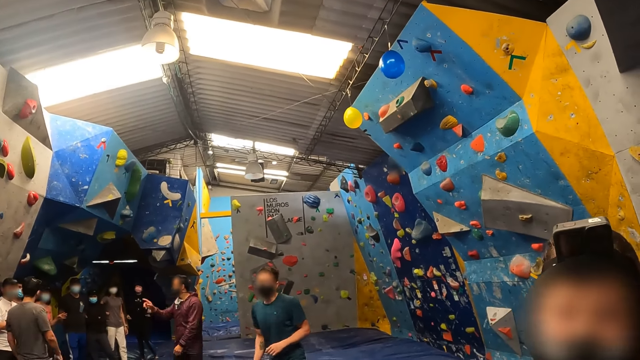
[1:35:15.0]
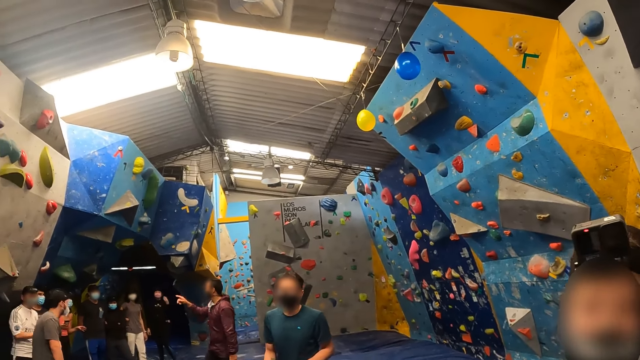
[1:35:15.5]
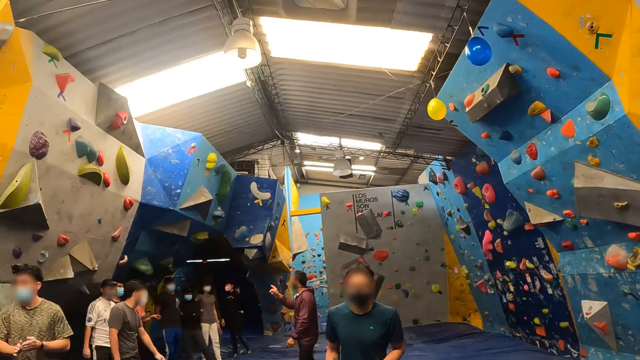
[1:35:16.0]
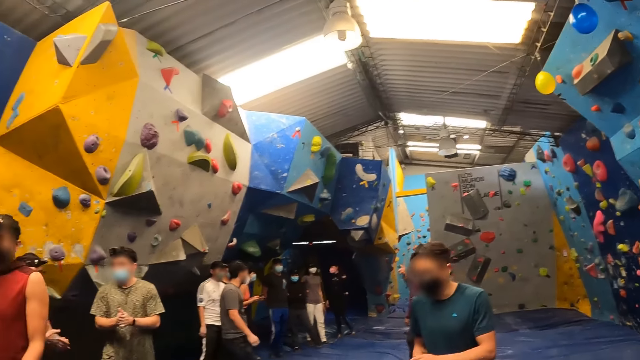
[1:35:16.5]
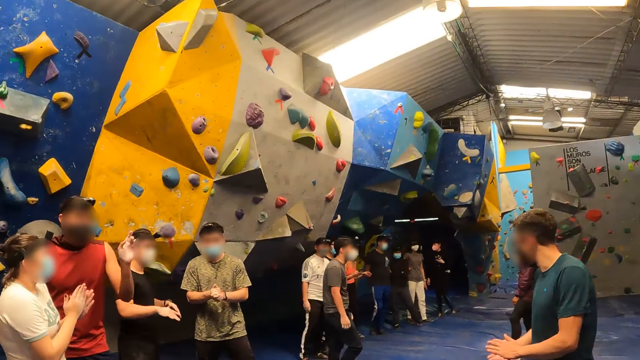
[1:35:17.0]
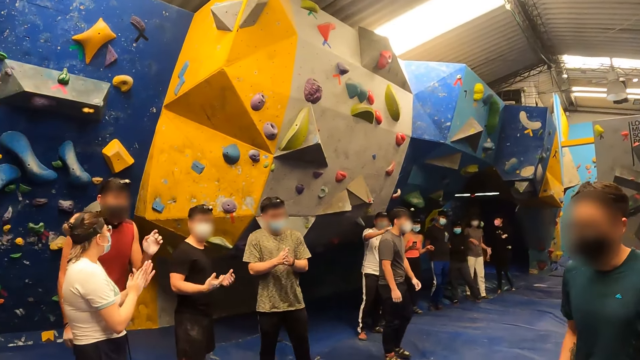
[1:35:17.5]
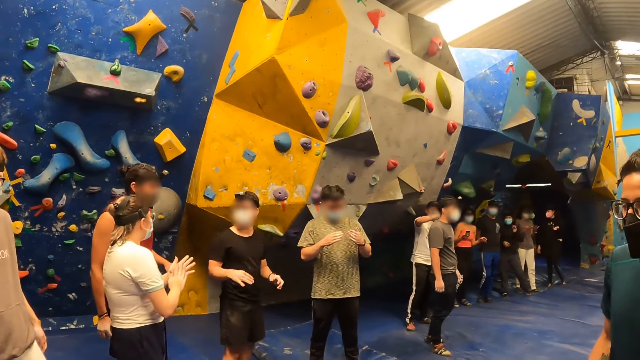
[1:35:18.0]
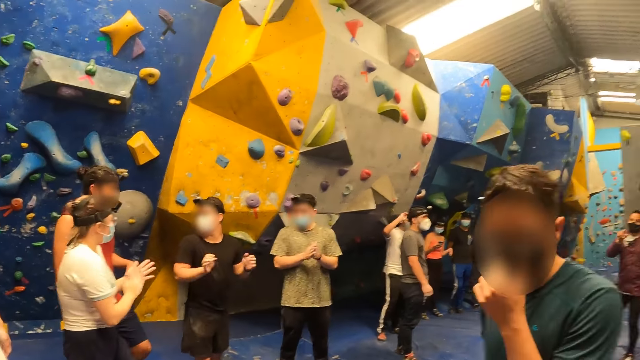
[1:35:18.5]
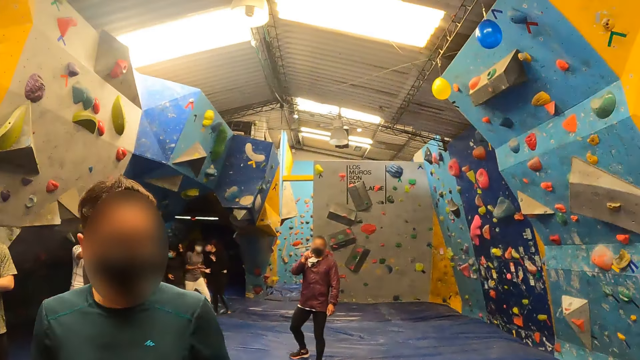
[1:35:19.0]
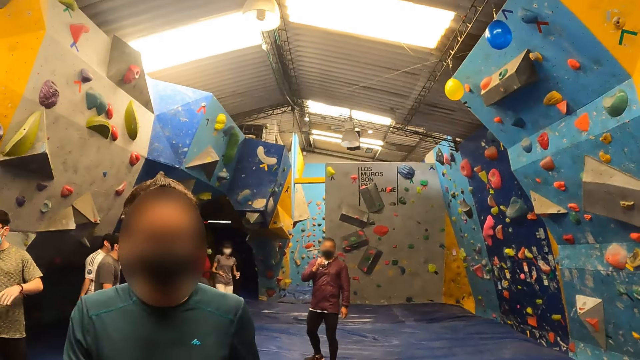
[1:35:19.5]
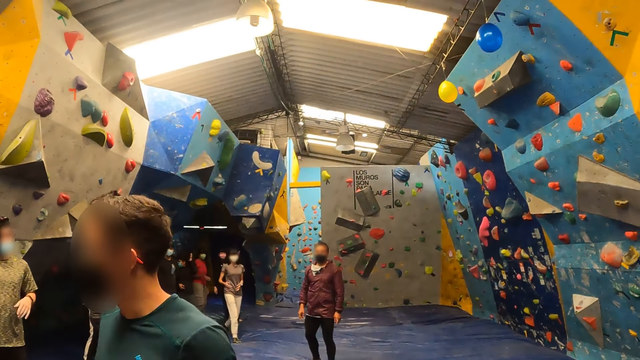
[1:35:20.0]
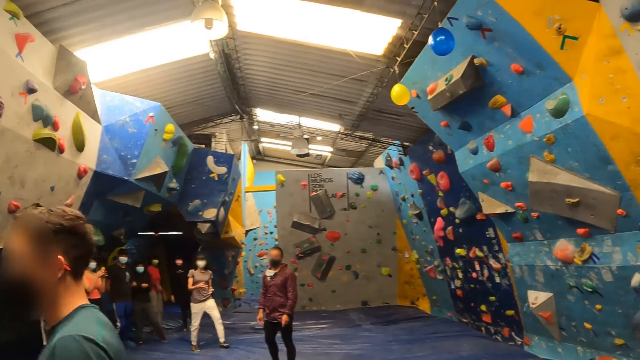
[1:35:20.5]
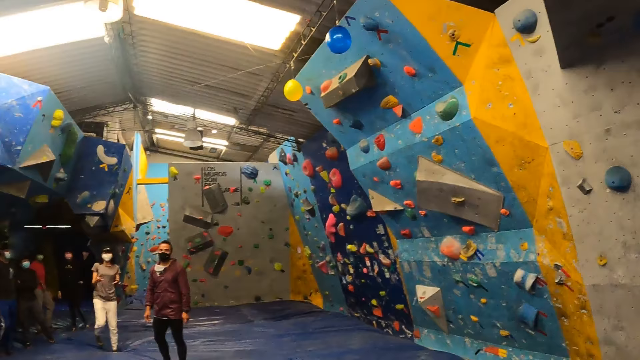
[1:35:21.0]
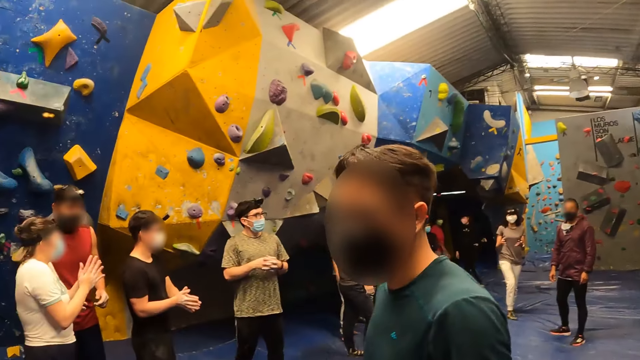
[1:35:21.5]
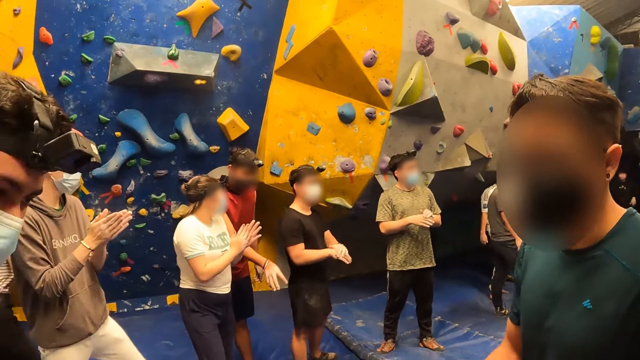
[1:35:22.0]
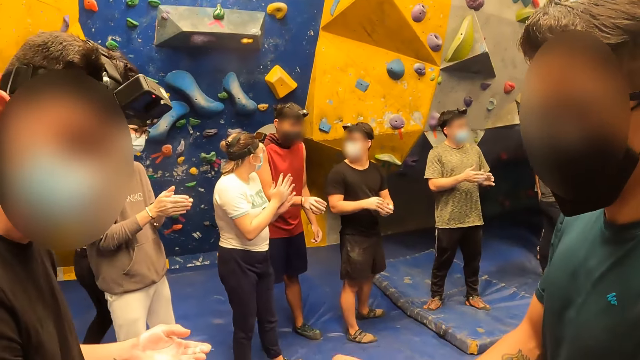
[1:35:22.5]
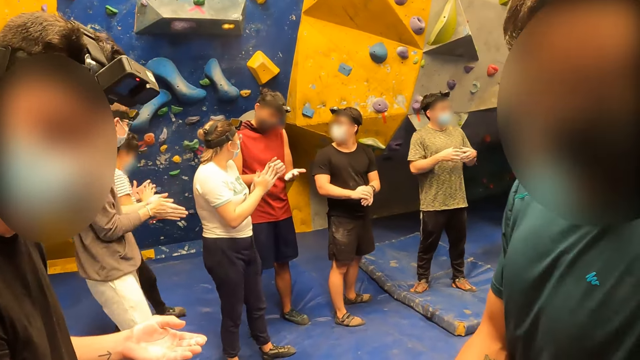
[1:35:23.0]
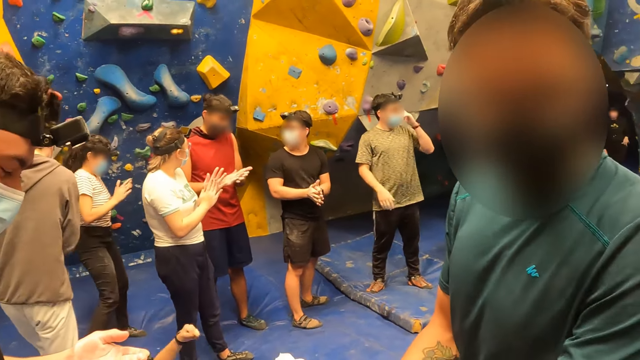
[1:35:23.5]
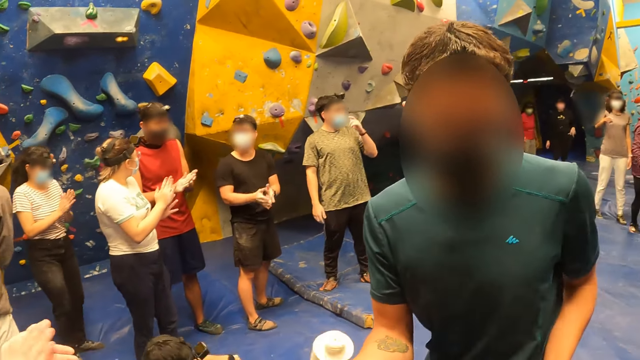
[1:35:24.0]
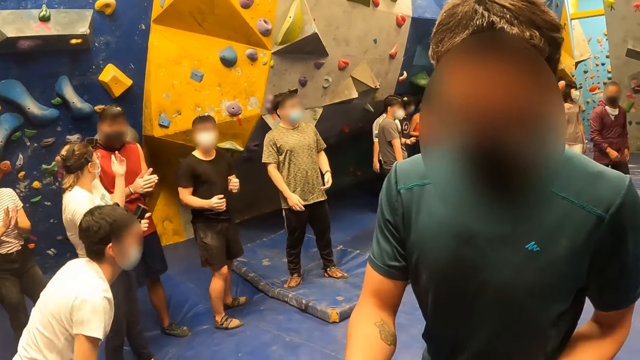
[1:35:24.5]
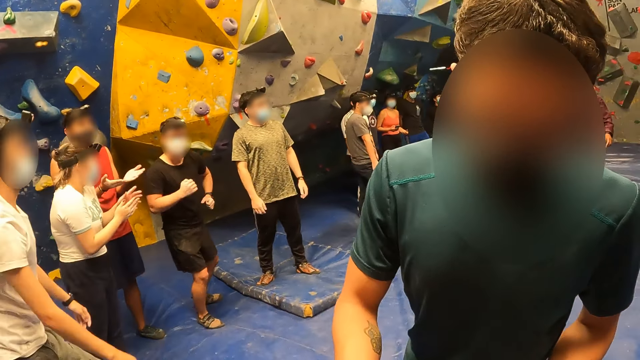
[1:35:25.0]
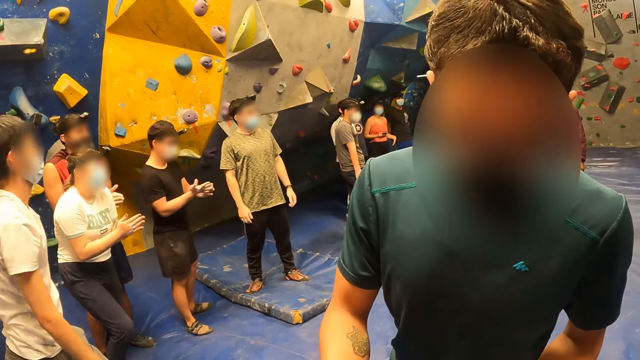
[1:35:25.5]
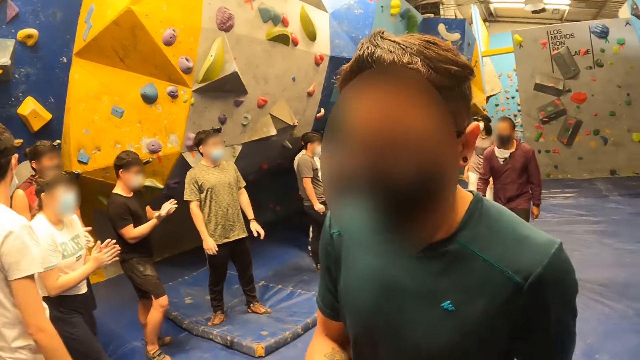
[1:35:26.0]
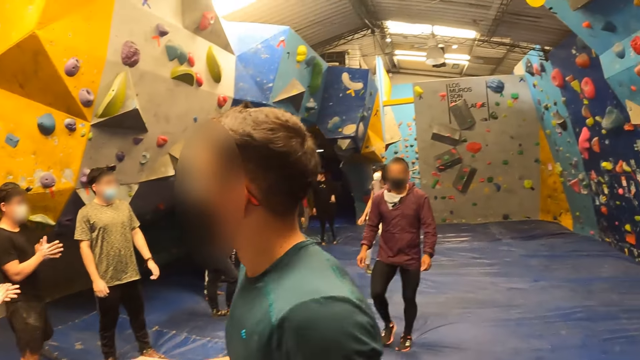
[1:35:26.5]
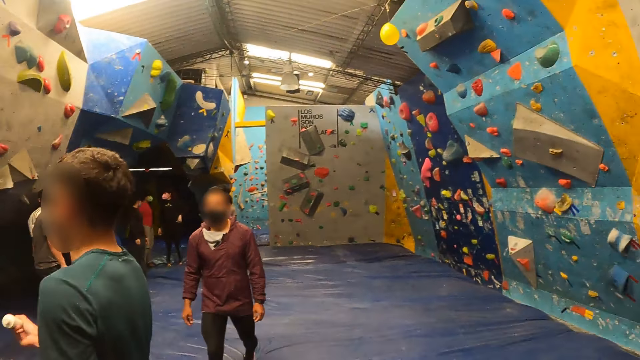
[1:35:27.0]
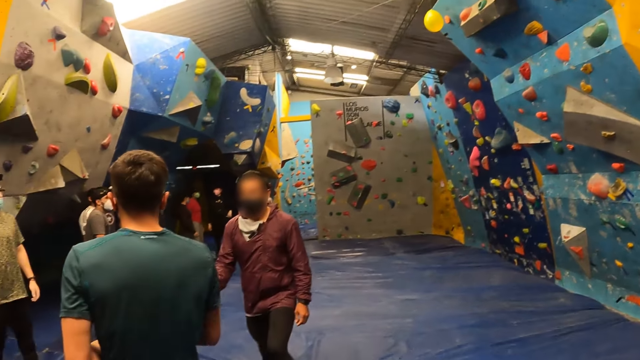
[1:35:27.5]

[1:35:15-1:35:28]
One instructor interacts with a group of trainees in the climbing center. A person talks to the camera wearer. Another instructor converses with the camera wearer.

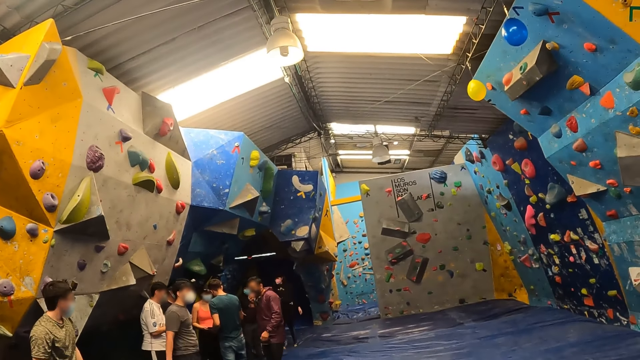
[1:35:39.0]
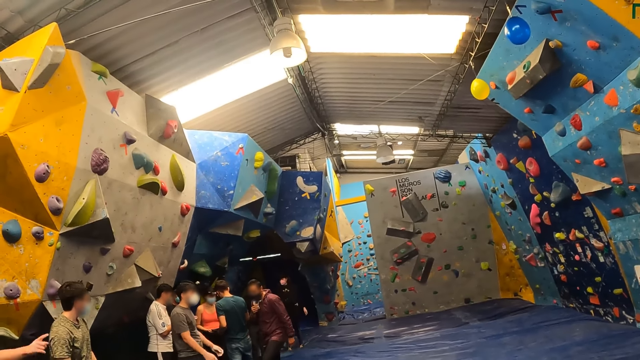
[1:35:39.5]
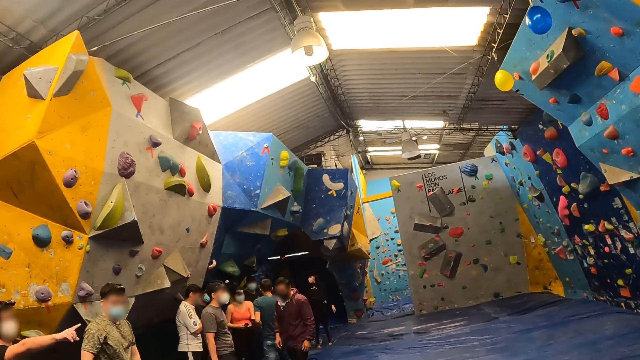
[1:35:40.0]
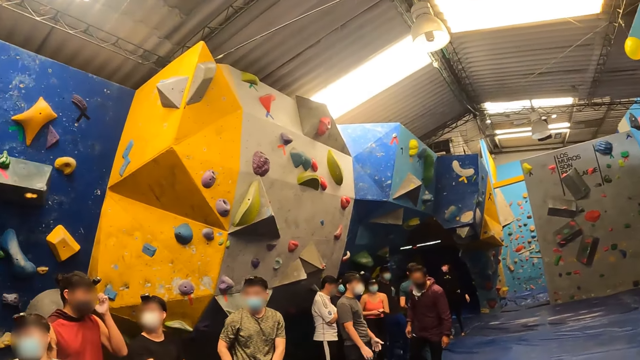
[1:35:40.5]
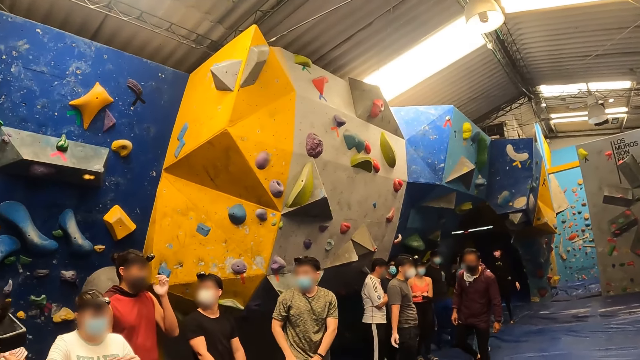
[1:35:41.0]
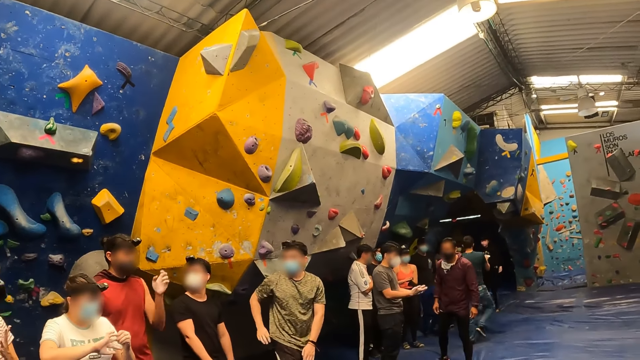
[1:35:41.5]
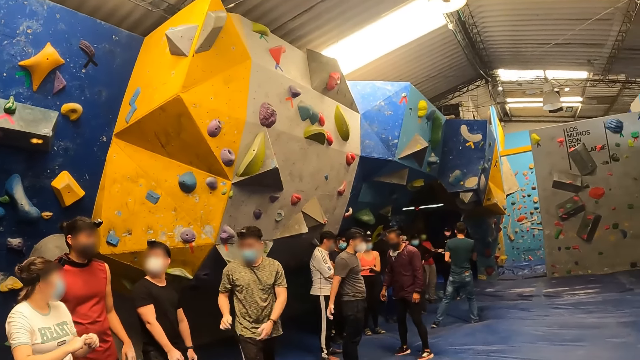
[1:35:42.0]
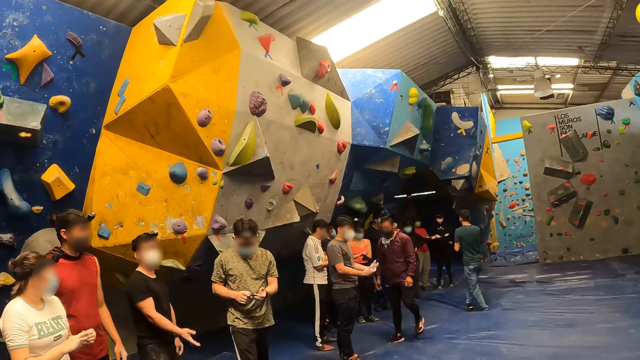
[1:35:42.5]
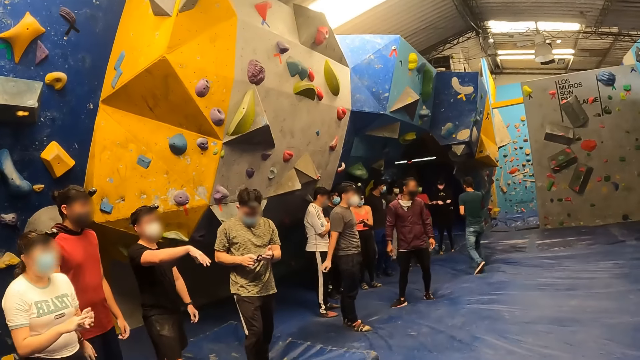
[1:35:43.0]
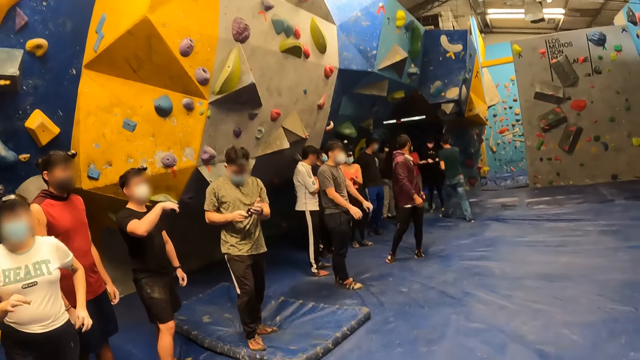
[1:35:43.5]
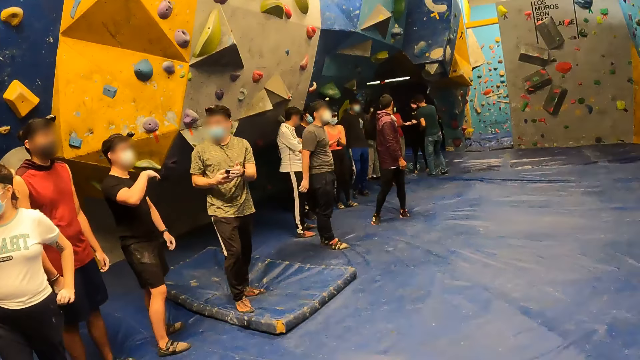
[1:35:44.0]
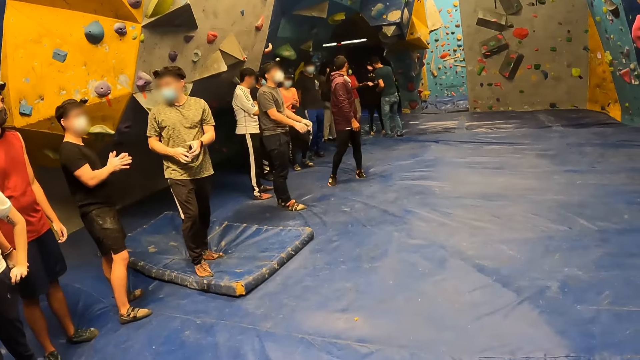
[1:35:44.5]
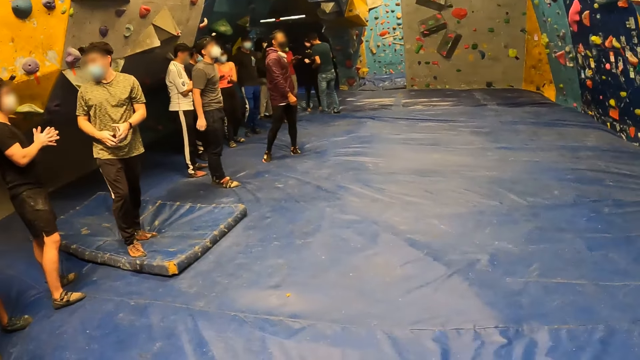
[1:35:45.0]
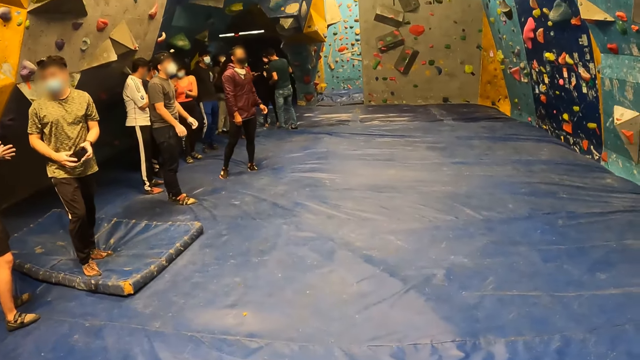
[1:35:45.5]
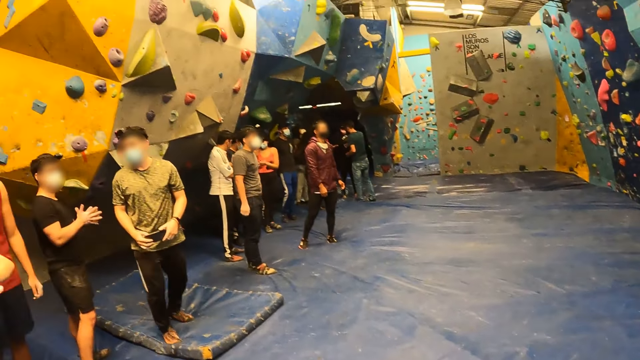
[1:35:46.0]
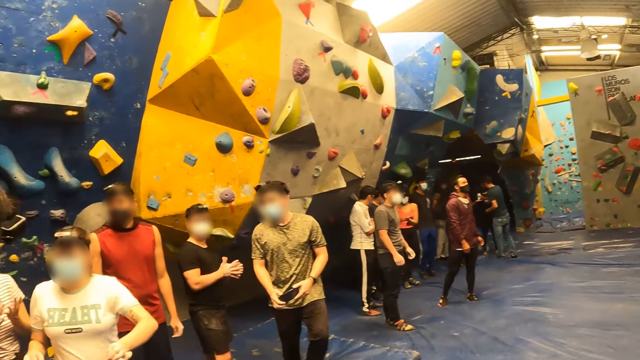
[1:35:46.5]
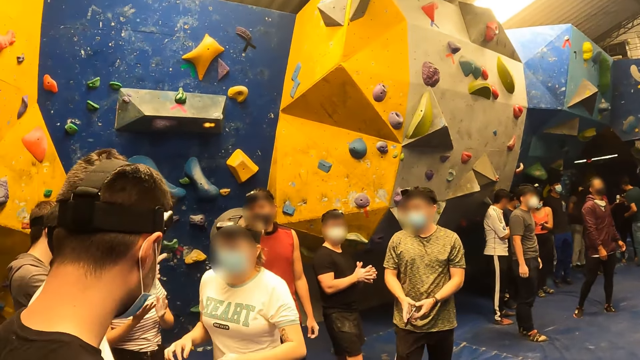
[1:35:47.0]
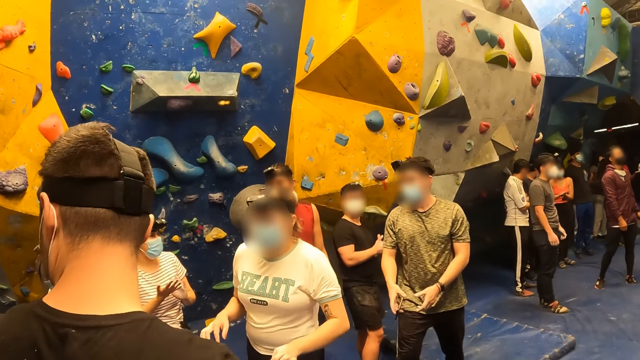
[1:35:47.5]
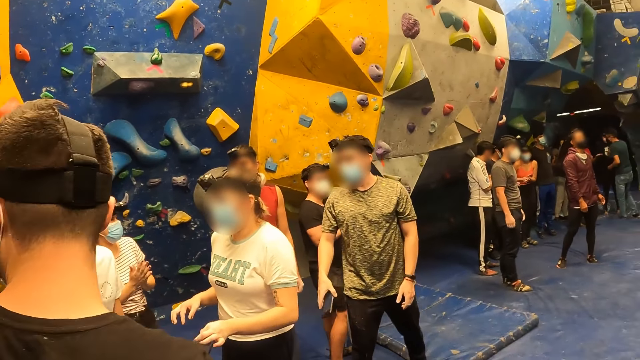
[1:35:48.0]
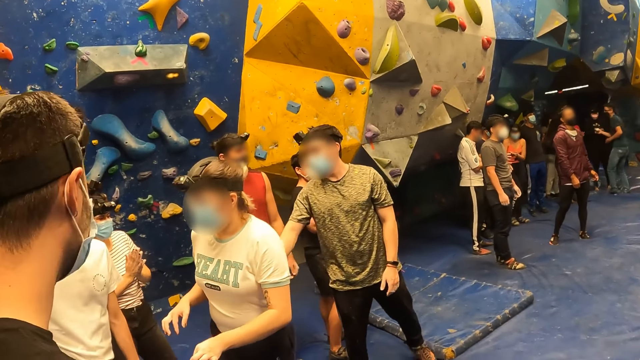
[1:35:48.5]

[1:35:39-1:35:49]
A person looks at his phone.
